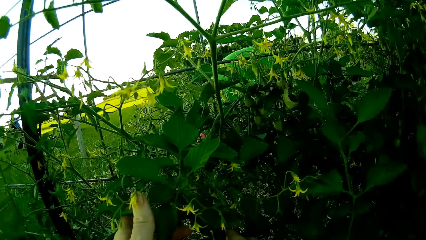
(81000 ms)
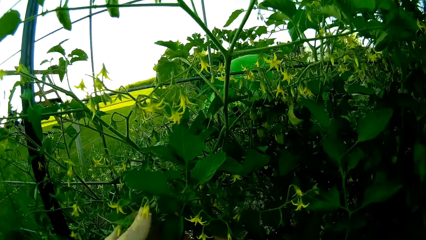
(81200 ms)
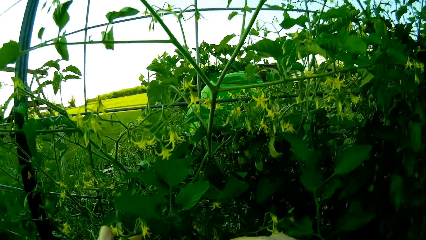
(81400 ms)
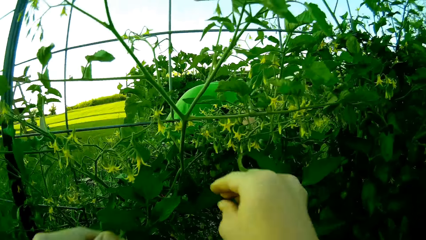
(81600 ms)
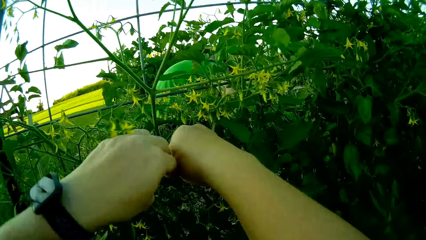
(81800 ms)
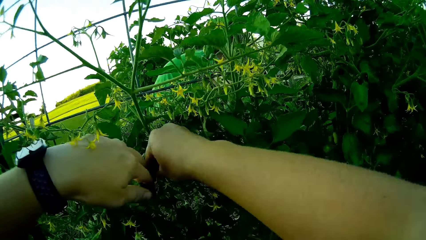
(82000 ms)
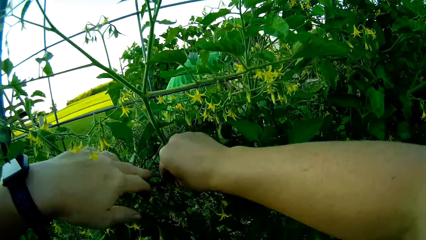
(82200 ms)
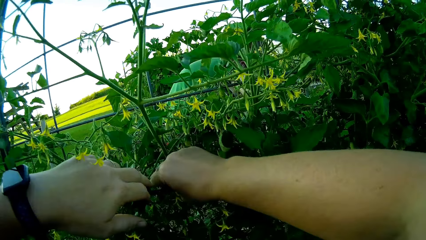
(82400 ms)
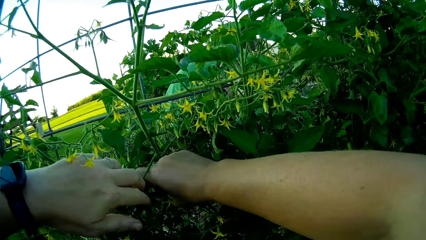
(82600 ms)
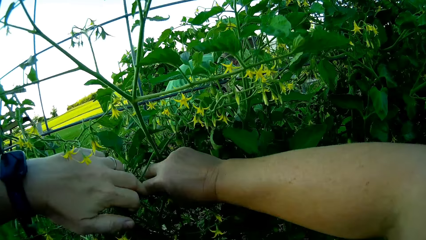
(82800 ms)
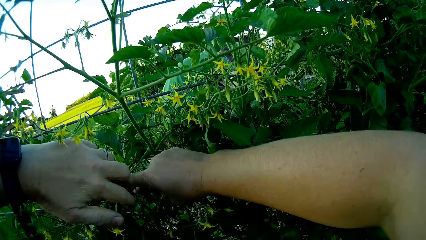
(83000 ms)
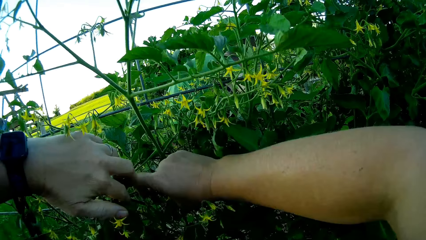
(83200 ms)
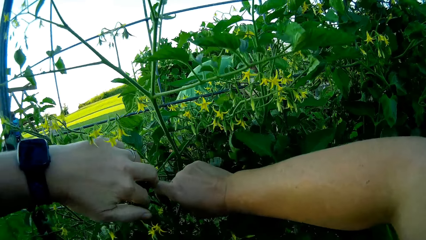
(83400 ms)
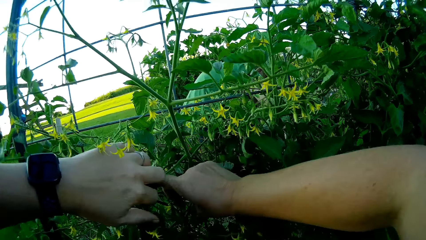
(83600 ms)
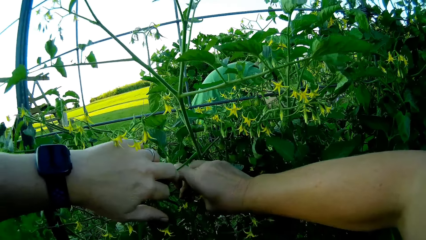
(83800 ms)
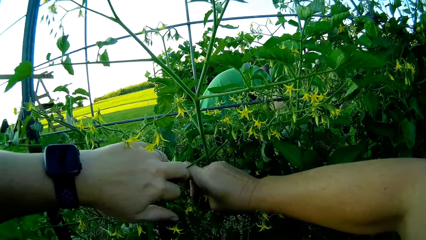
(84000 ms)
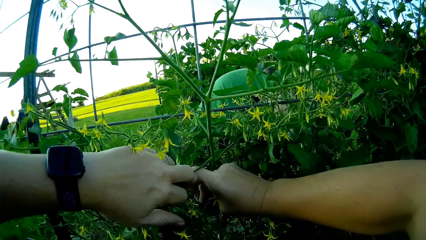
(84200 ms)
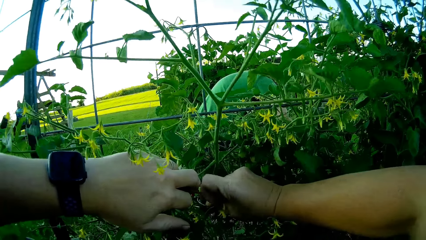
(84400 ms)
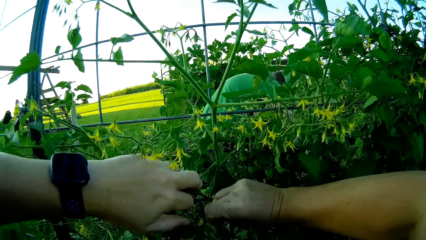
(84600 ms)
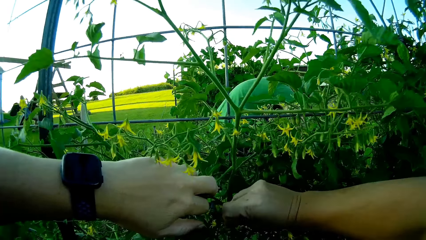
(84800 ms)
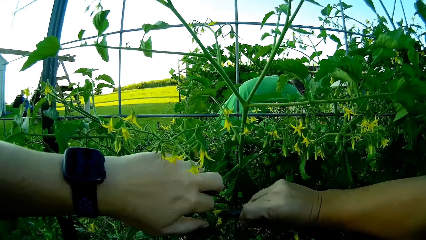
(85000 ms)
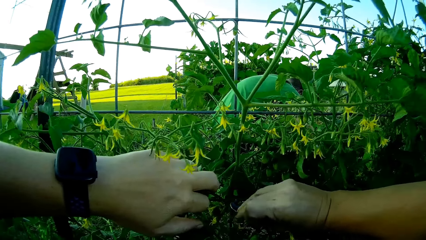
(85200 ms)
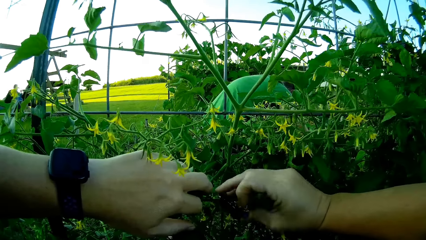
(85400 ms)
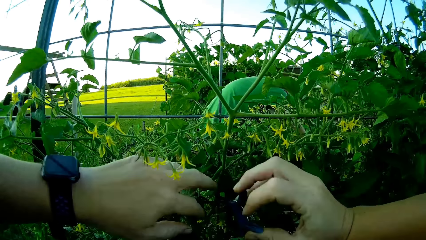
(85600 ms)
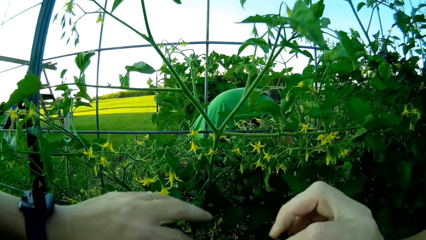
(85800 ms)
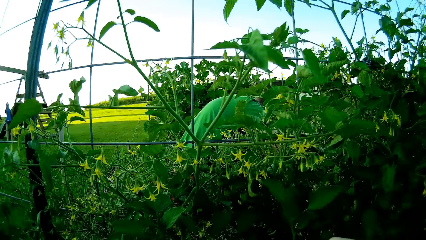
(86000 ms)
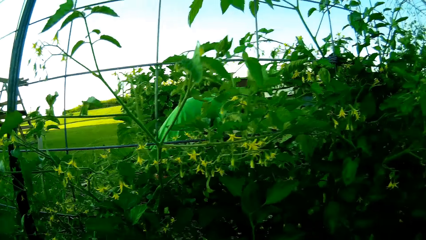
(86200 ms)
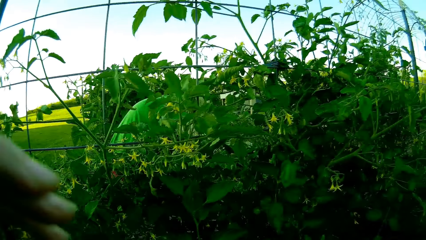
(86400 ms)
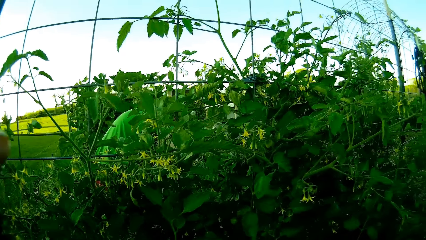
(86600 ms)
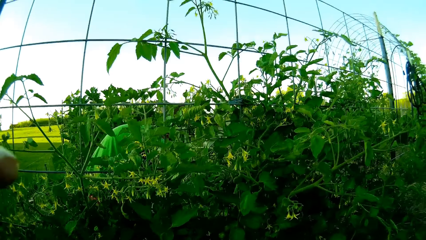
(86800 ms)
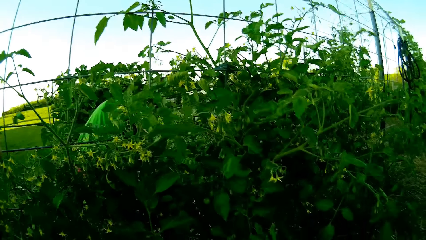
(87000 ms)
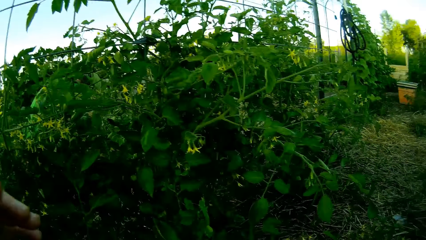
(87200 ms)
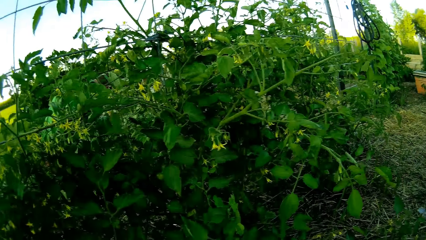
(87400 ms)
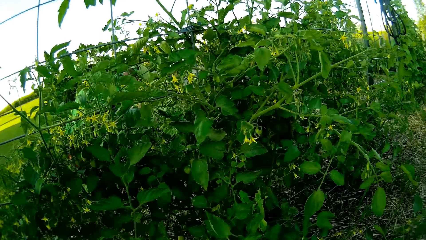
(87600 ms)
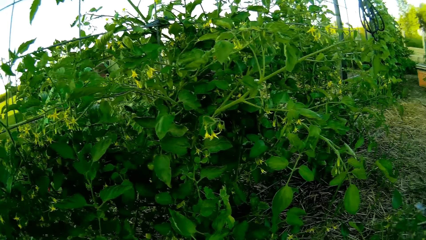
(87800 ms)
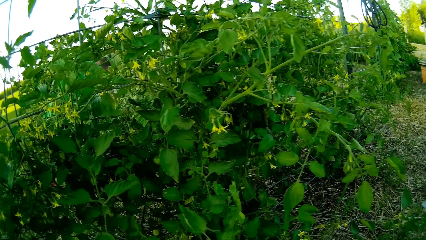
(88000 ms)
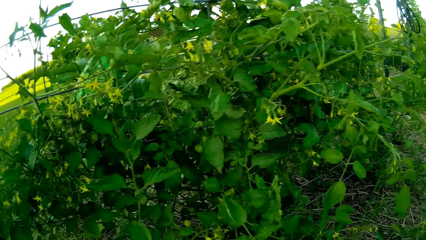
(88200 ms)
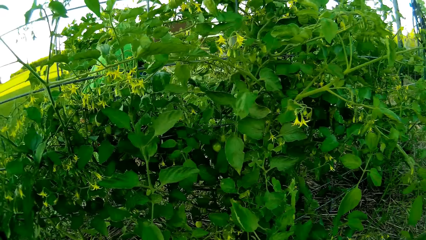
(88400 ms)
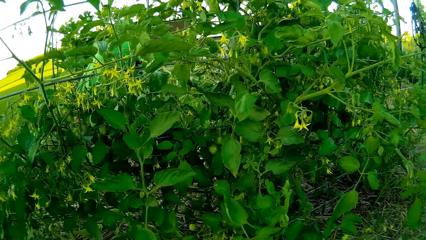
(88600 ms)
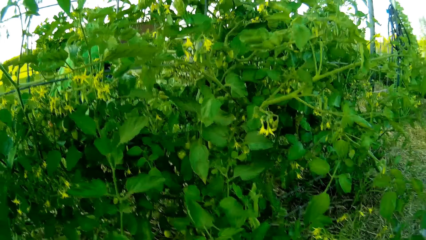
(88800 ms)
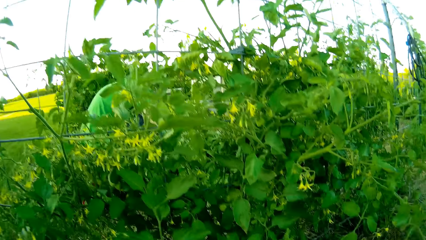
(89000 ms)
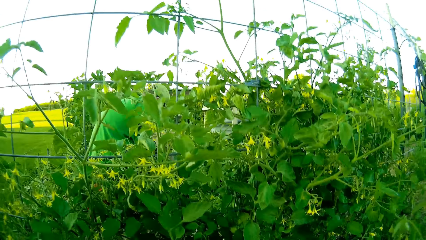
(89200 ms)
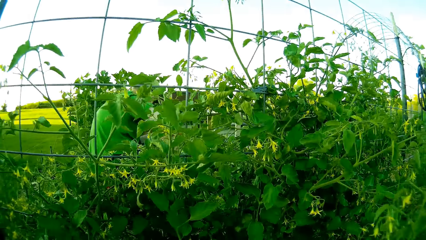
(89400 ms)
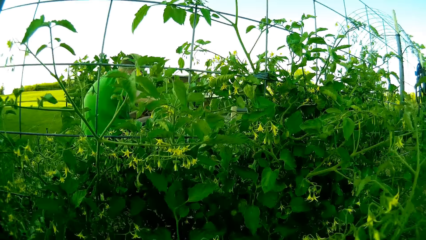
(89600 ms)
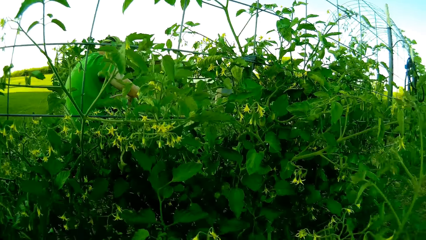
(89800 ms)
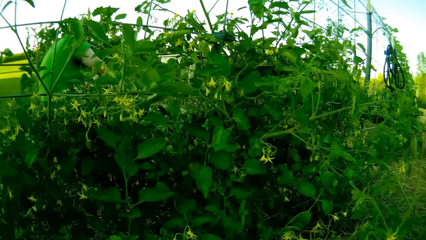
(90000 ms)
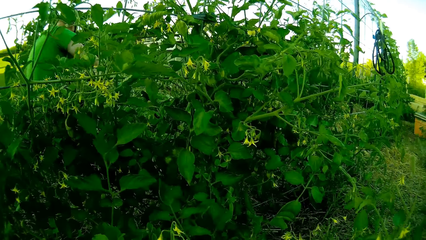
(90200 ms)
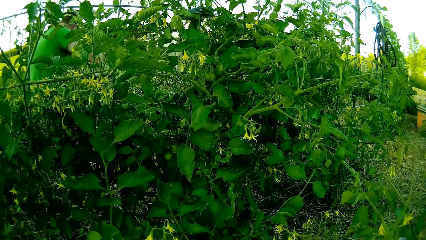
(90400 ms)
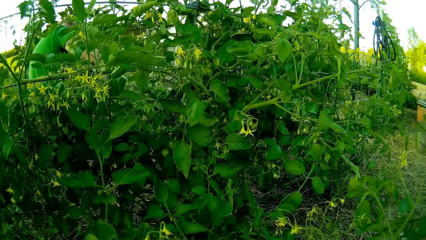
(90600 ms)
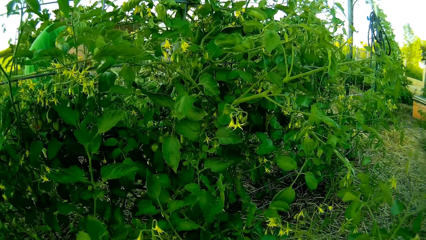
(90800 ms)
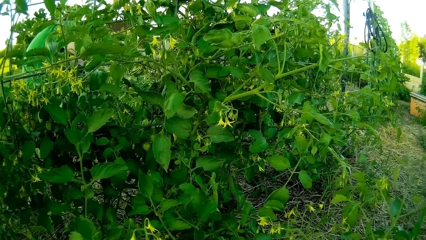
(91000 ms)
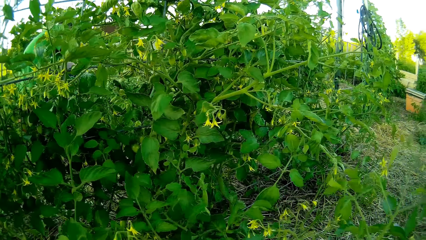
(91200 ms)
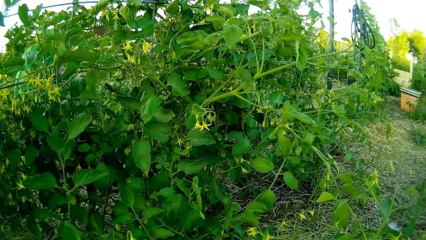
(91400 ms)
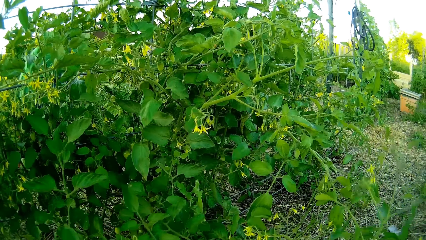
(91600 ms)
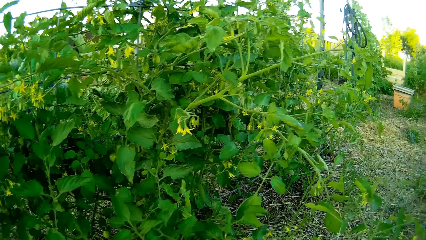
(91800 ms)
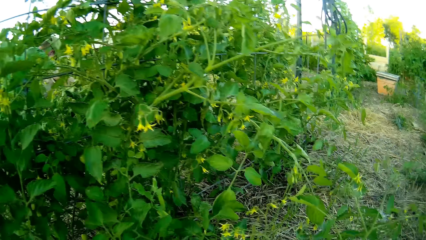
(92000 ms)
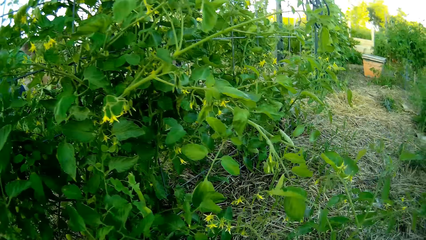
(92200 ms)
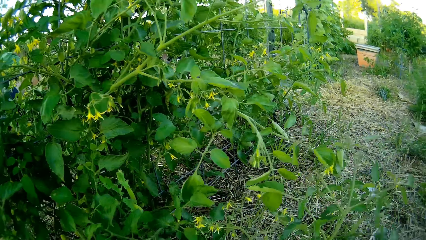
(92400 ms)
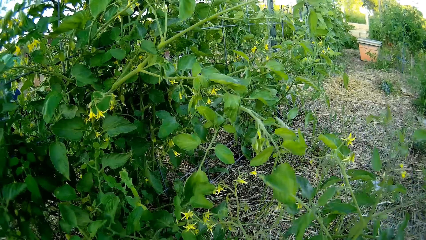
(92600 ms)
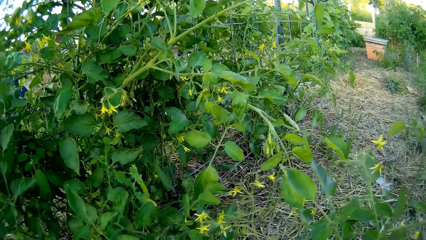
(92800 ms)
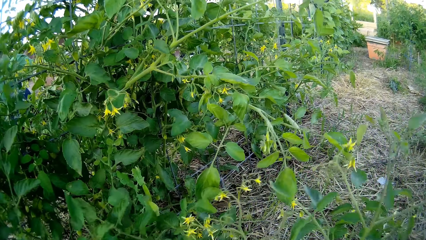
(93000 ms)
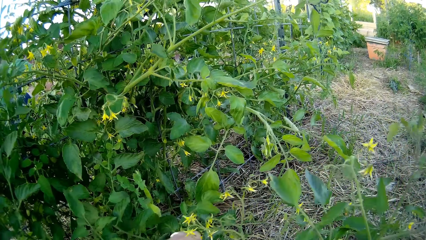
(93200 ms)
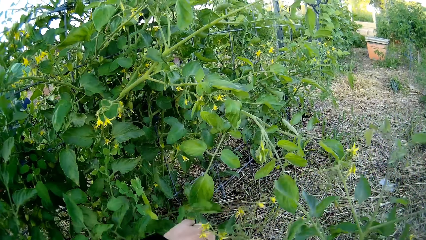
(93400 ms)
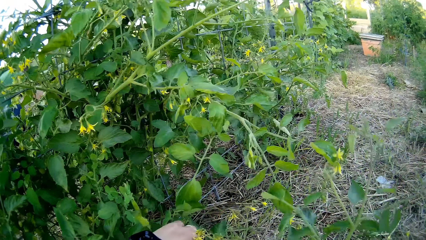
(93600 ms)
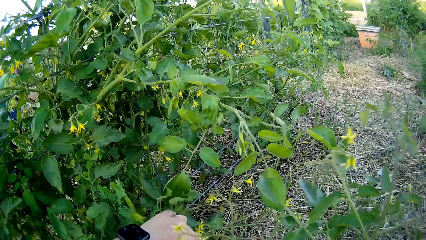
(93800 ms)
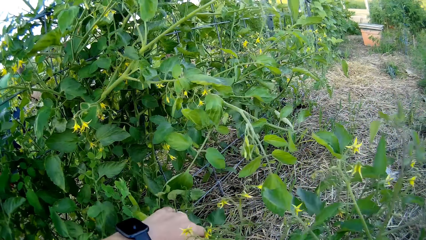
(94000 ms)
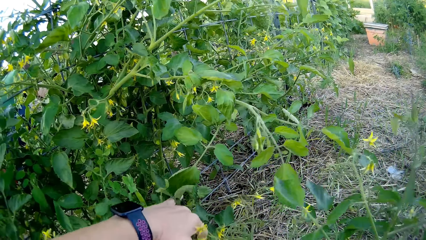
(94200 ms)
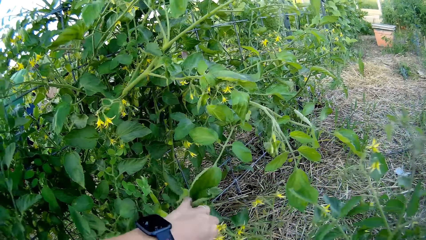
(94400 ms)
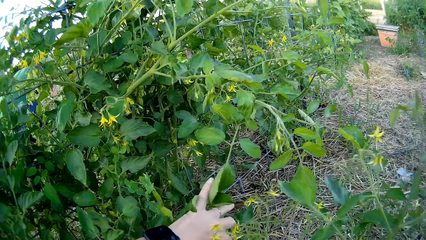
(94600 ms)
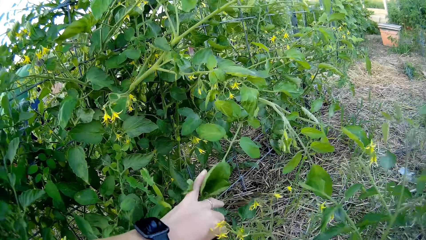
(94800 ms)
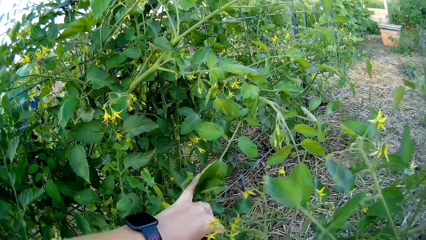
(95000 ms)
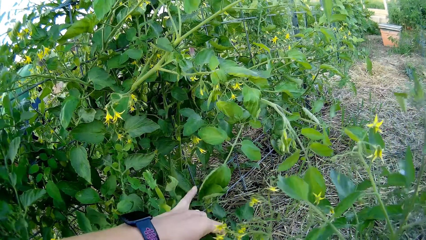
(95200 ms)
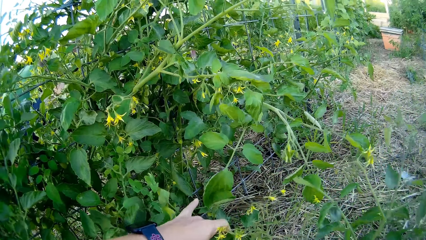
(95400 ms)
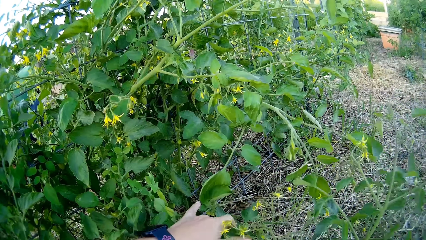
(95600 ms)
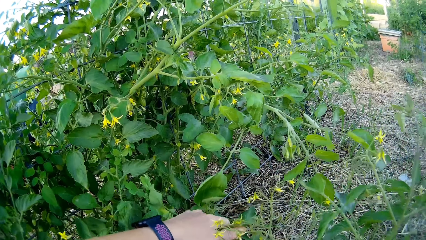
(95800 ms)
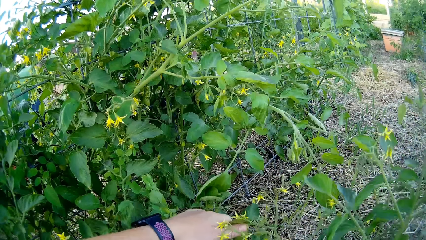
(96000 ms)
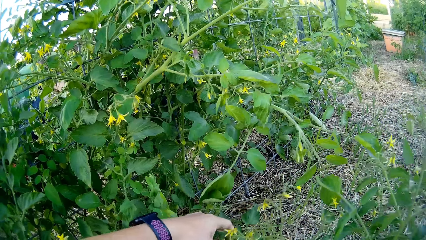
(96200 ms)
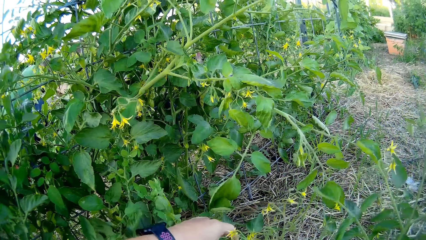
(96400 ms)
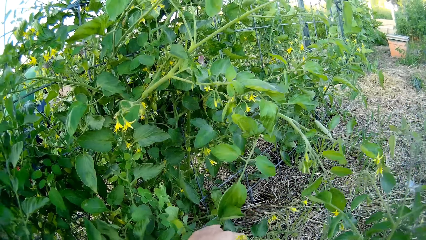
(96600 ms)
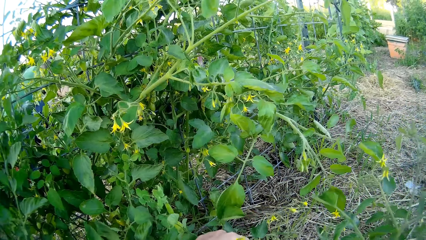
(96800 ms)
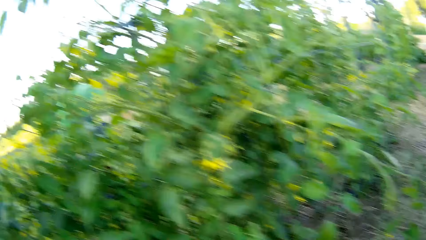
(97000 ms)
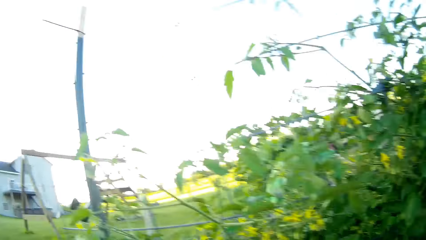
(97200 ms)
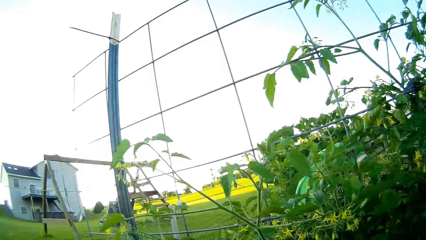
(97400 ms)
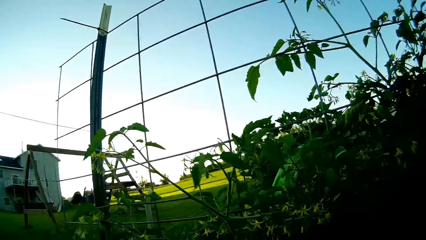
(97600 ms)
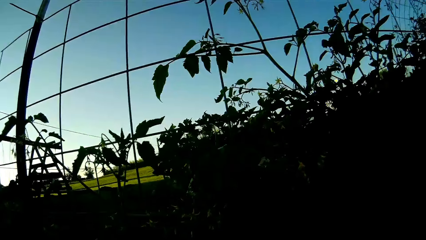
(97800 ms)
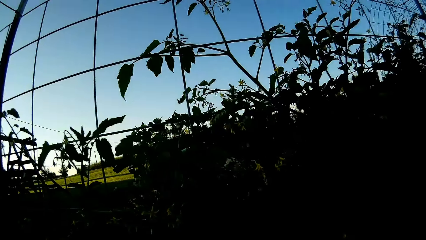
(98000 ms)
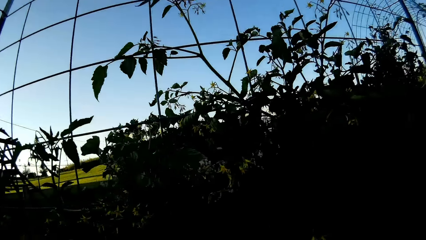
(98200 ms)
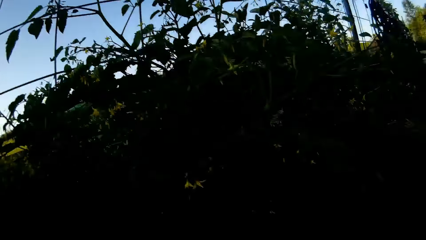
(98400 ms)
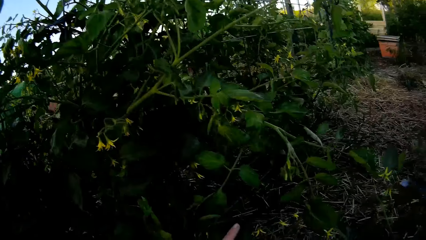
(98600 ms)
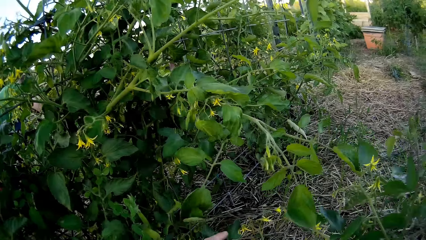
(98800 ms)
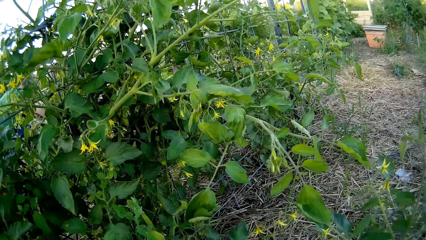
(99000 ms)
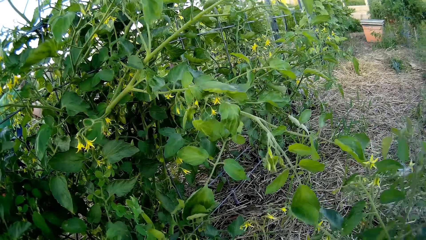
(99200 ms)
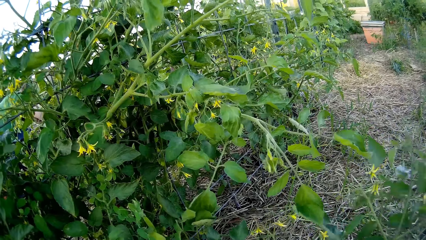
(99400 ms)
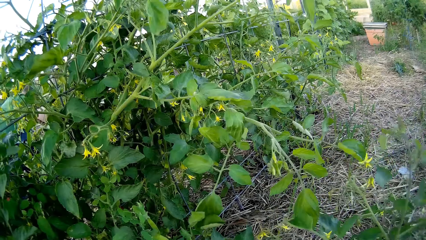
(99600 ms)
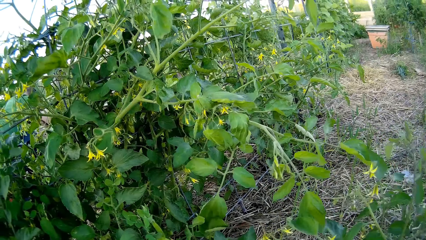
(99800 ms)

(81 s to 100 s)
The camera wearer plucks the plant. They remove something. They adjust the camera. They touch the plant. They stabilize the tomato plant in the fence. They look around.
